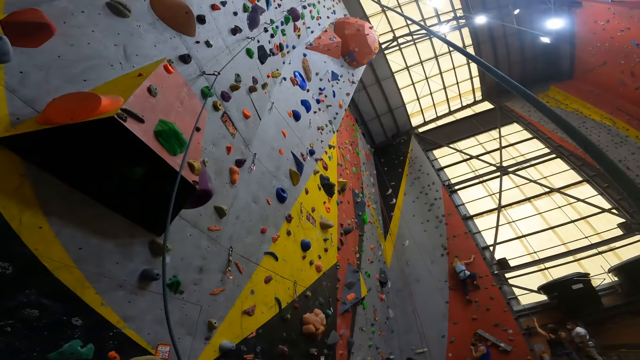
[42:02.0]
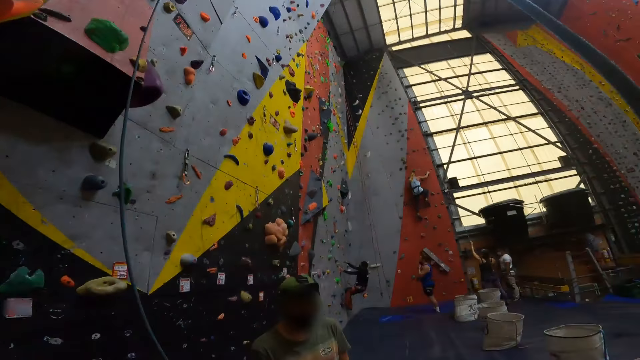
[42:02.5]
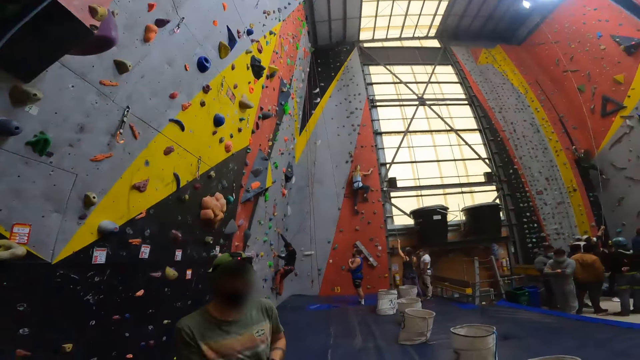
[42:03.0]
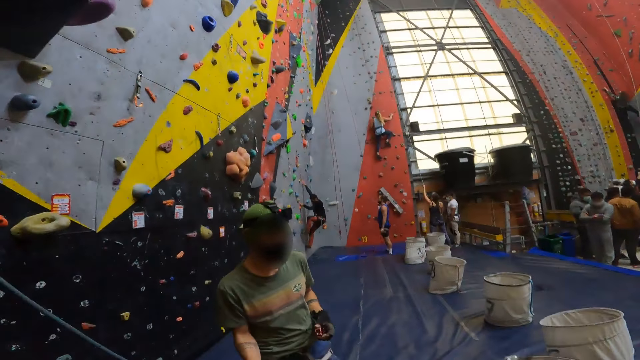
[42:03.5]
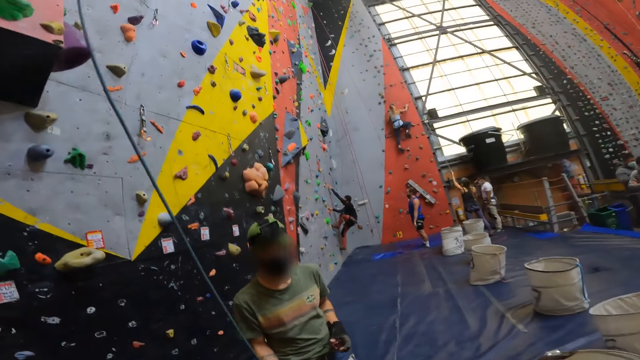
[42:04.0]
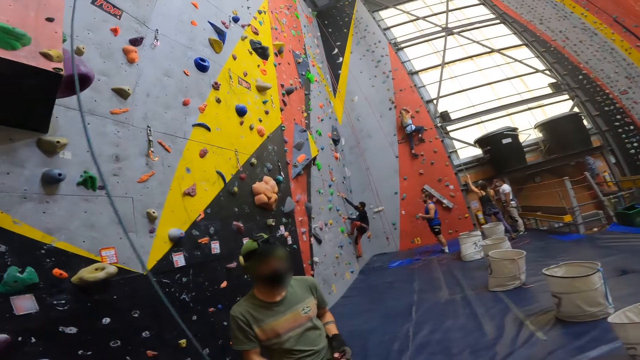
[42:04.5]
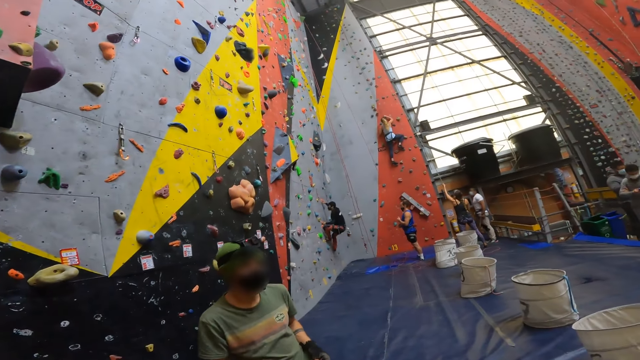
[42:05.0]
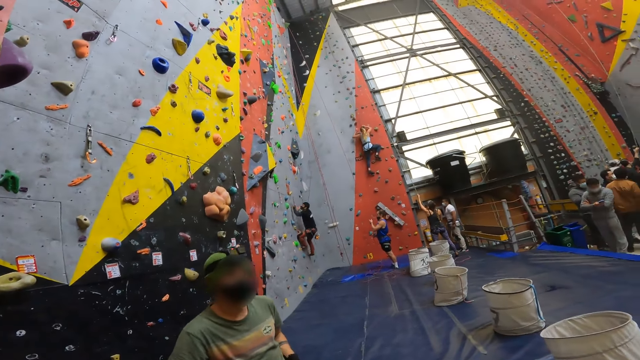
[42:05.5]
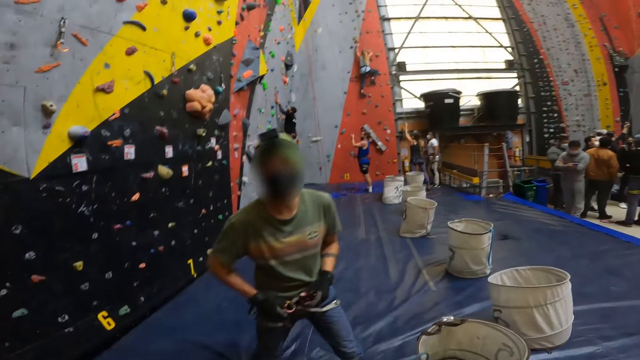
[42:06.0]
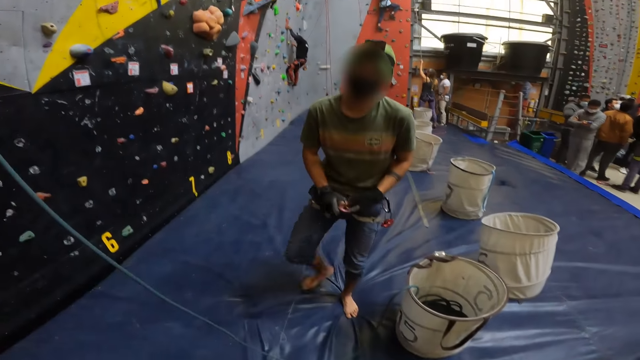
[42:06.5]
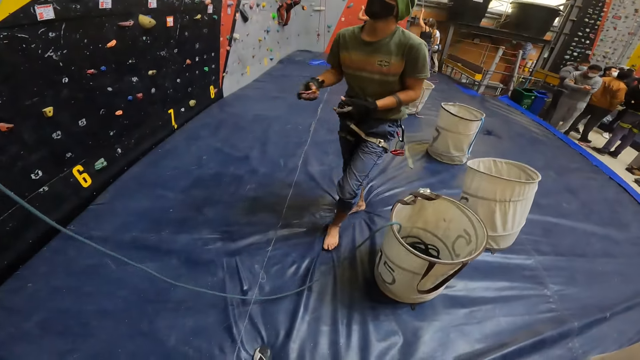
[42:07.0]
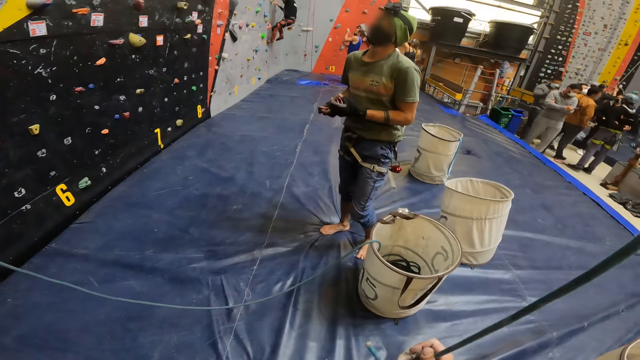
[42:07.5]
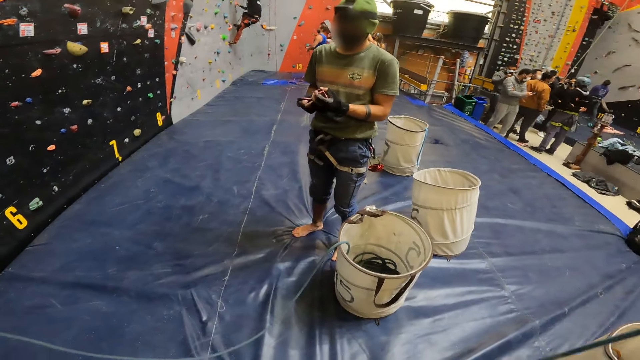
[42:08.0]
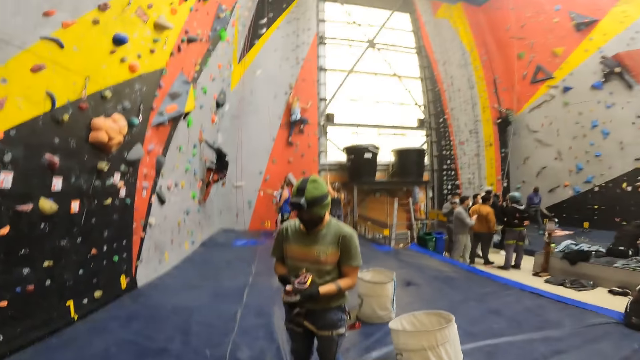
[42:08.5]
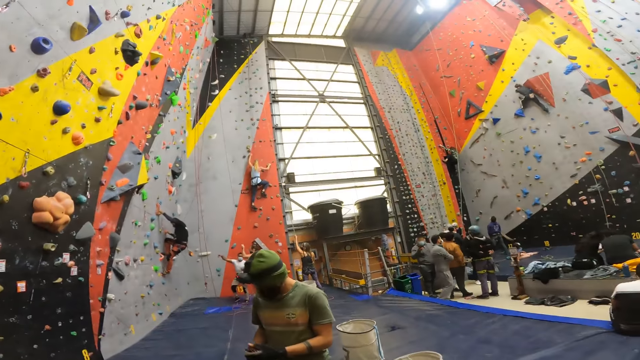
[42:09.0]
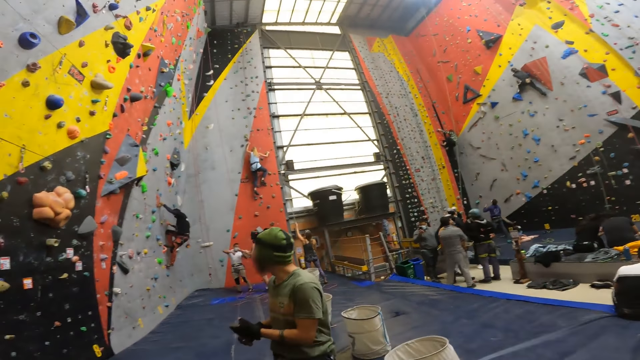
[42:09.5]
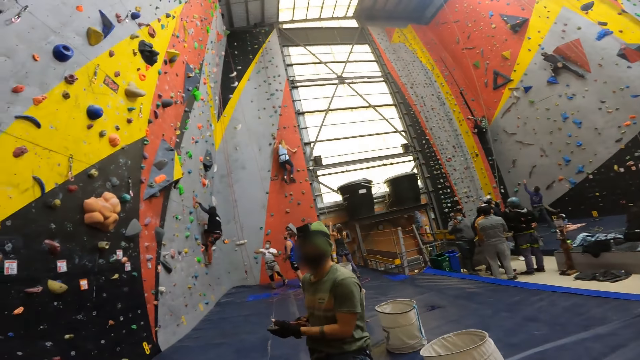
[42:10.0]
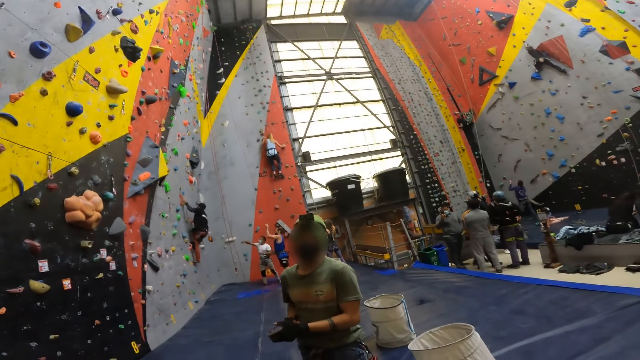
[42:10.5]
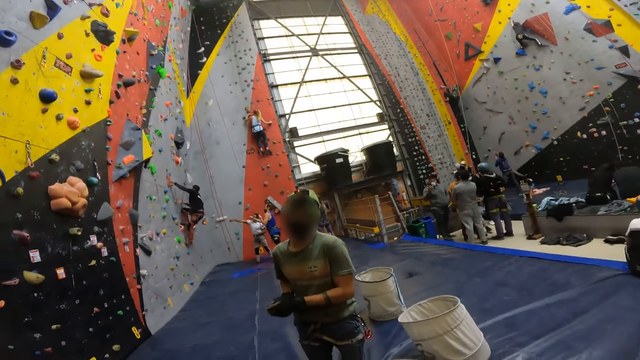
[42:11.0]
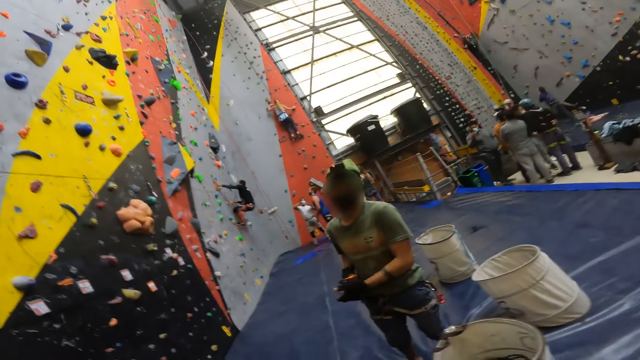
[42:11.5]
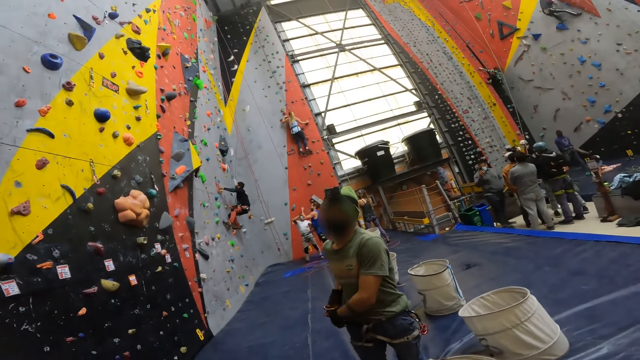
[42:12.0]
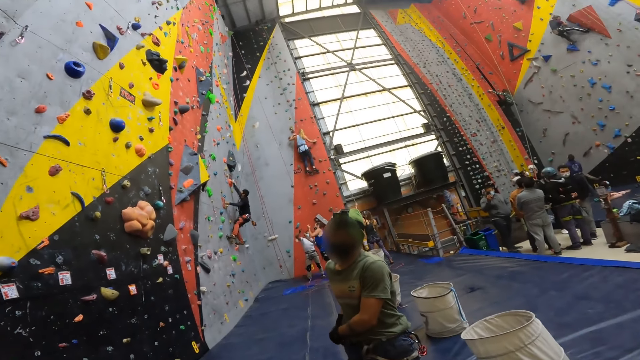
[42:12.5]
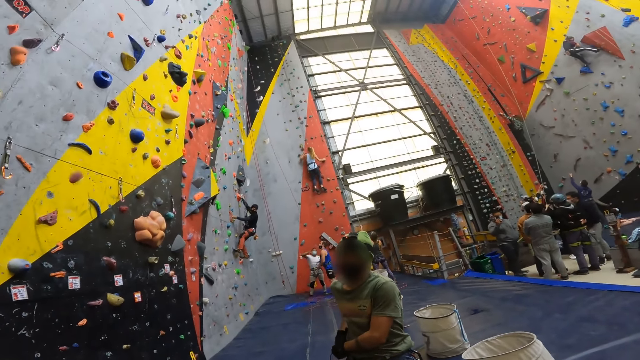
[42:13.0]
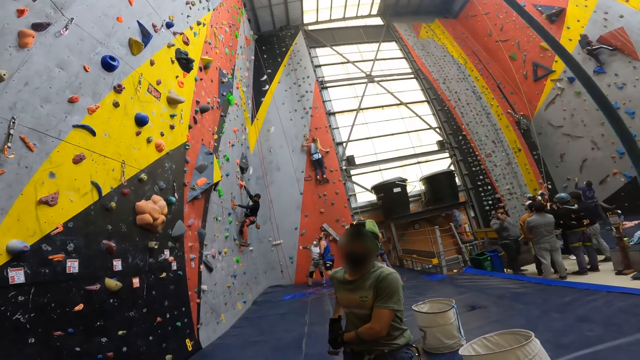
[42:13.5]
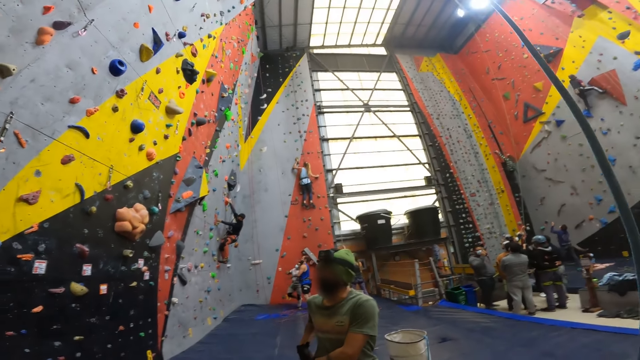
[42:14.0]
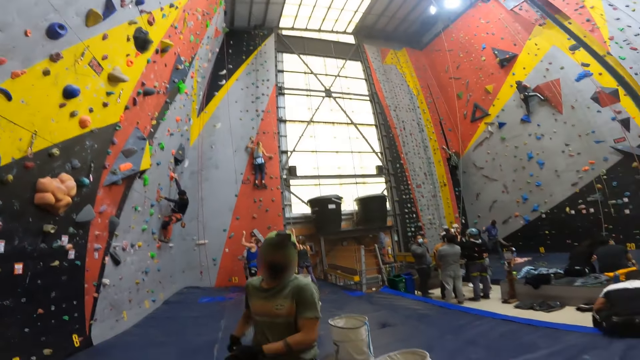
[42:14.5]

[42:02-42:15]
A man shakes his head. The camera wearer moves around. The man talks to the camera wearer. The camera wearer stares around. The man interacts with the camera wearer.

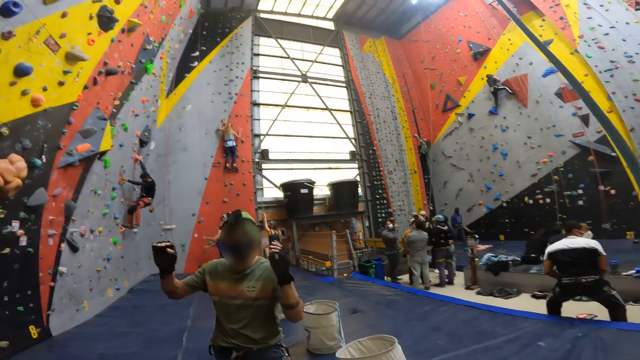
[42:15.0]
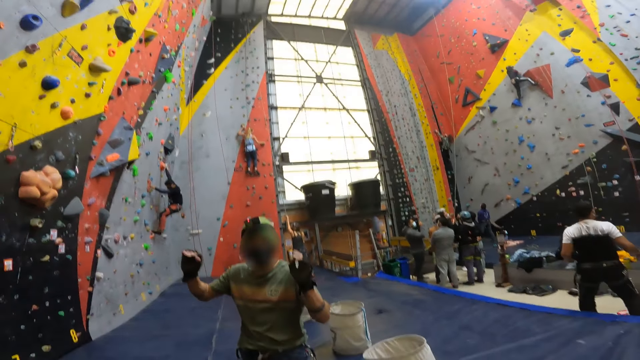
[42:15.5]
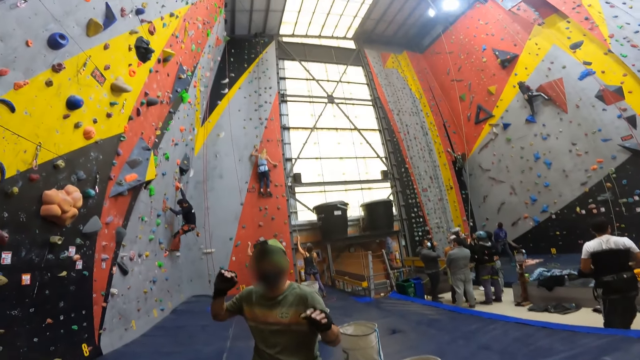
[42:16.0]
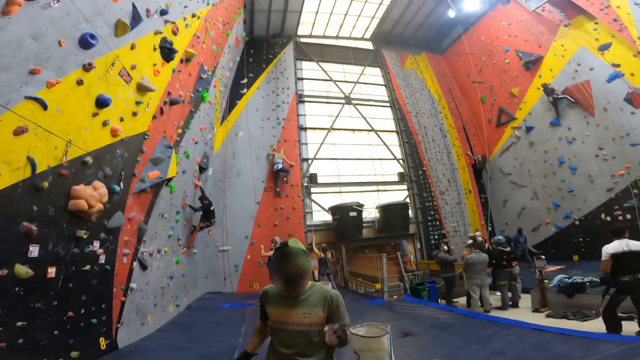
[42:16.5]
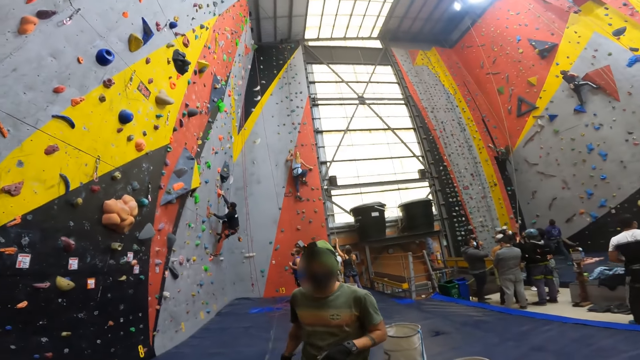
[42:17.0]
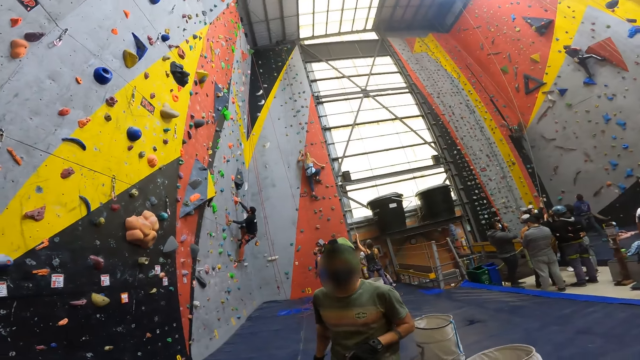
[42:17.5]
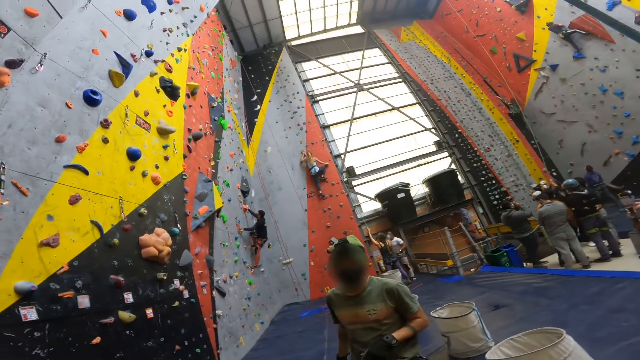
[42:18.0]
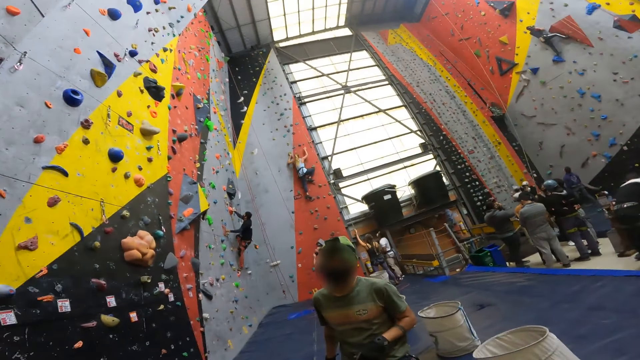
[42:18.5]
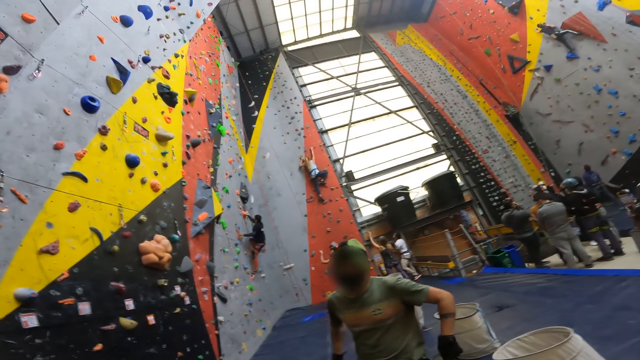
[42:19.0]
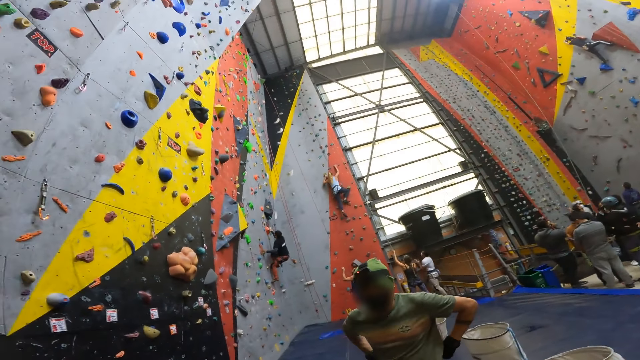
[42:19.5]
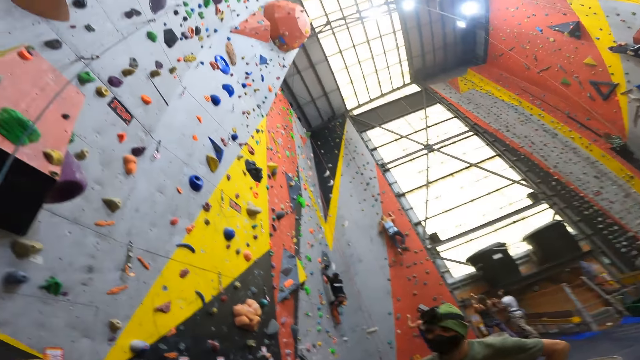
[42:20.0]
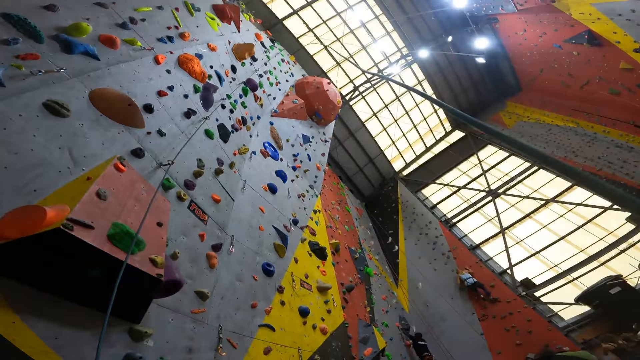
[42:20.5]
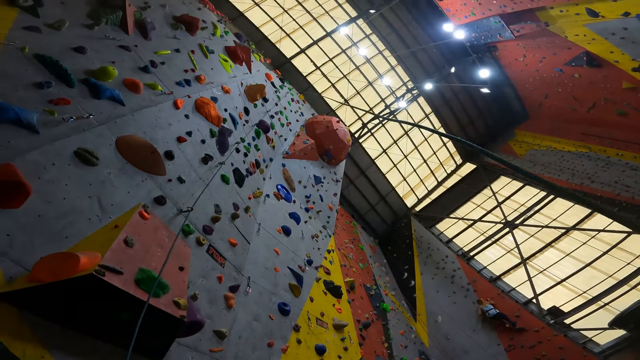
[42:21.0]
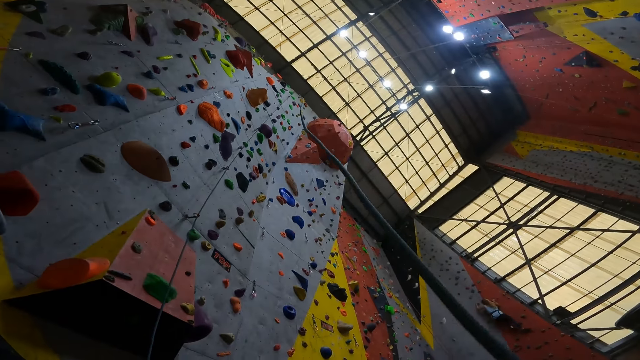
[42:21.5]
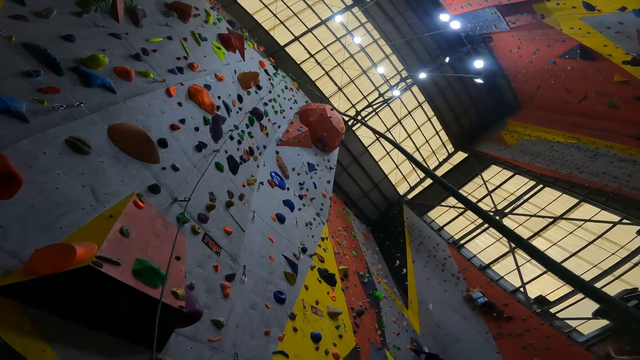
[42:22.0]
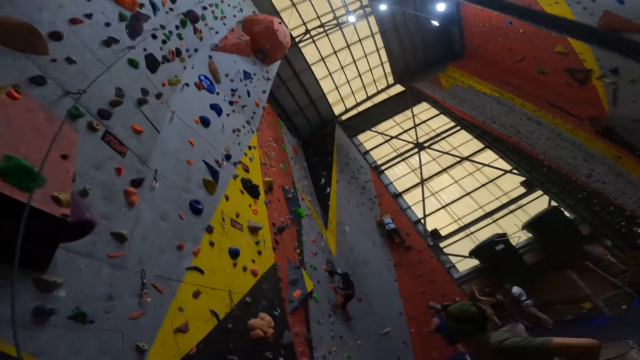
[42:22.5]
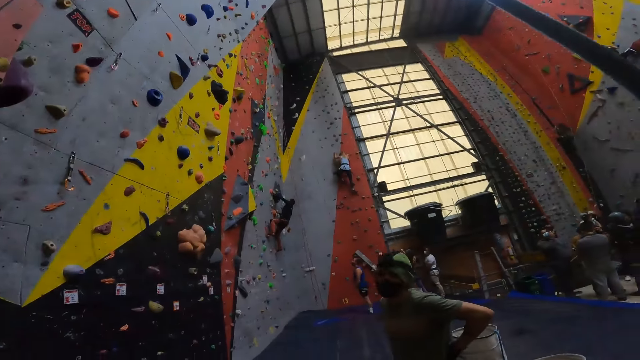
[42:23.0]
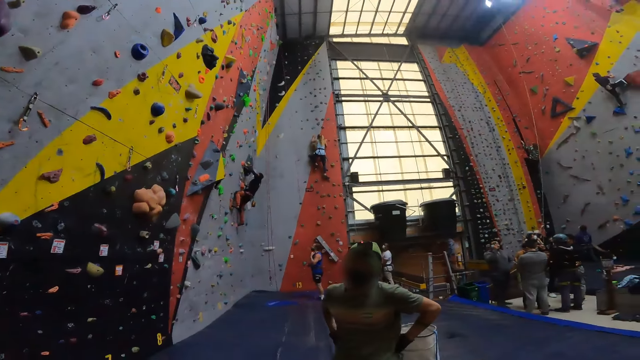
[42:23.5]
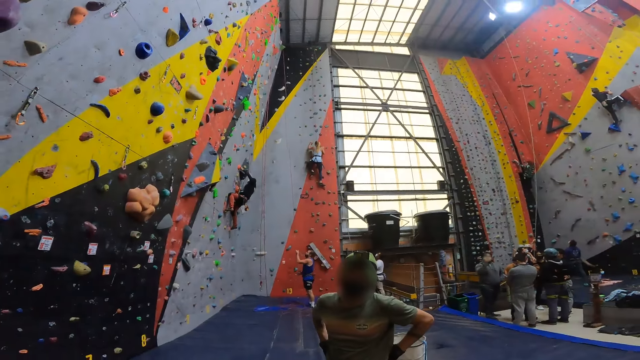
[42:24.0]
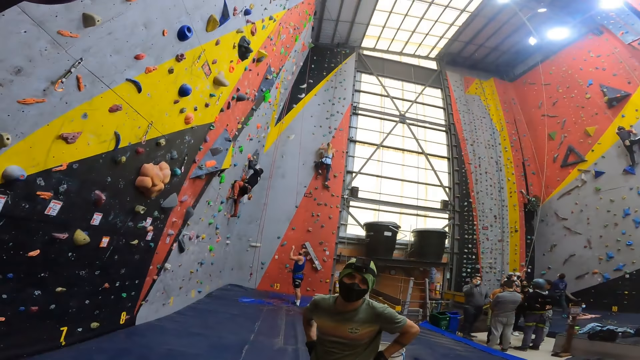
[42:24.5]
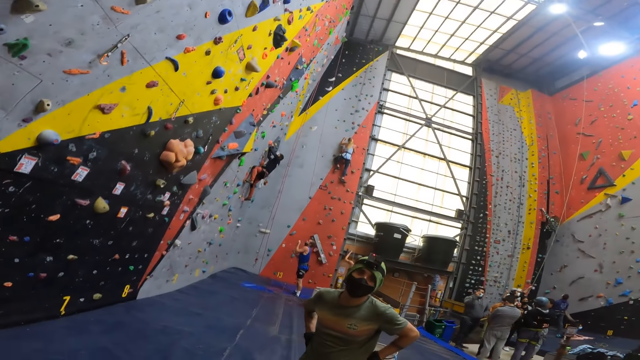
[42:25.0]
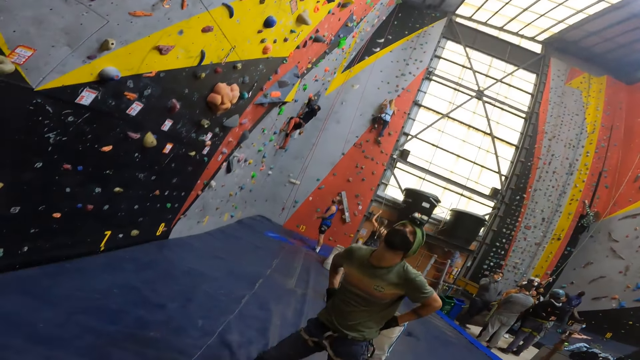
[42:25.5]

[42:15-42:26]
The camera wearer stares around. A man interacts with the camera wearer.
